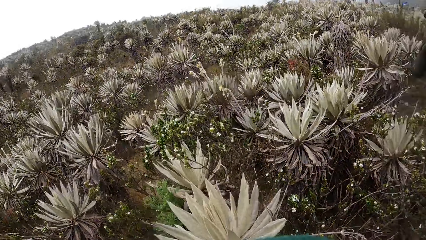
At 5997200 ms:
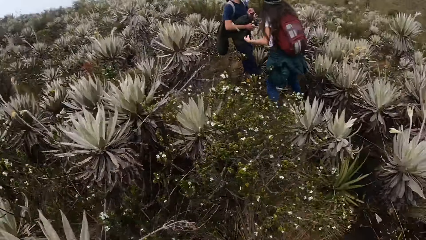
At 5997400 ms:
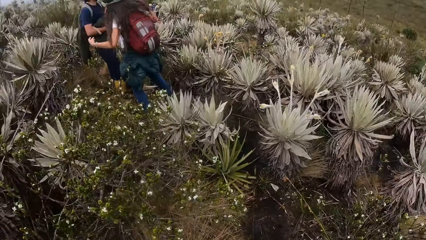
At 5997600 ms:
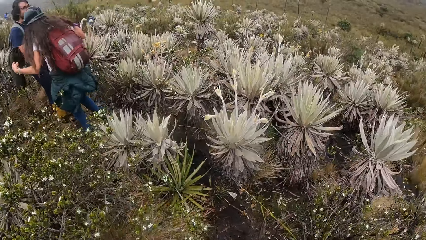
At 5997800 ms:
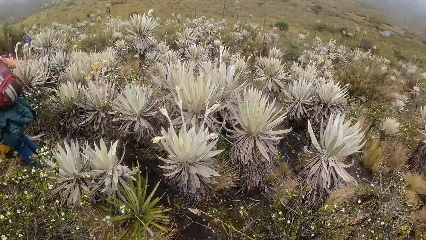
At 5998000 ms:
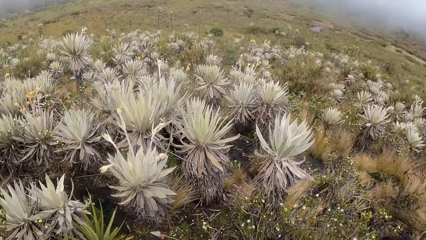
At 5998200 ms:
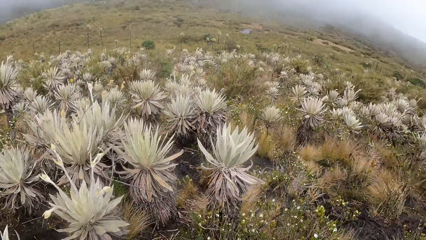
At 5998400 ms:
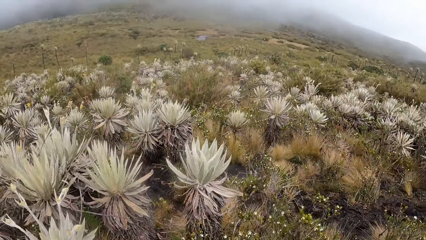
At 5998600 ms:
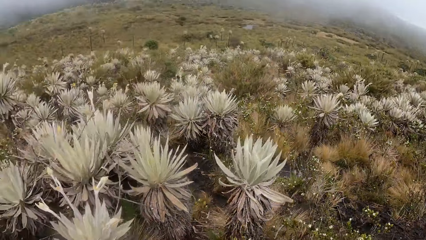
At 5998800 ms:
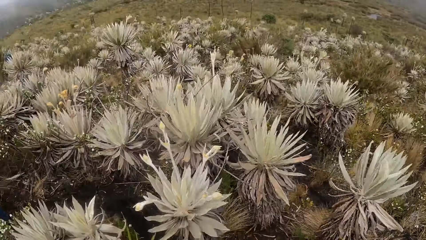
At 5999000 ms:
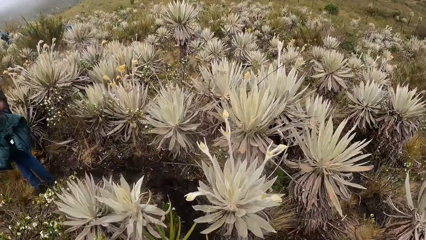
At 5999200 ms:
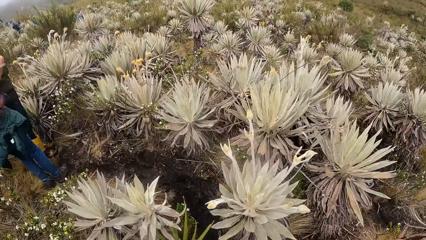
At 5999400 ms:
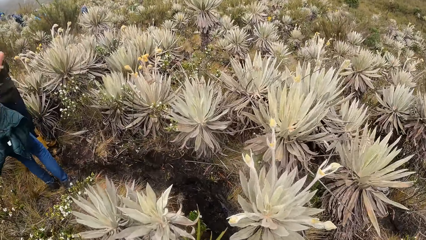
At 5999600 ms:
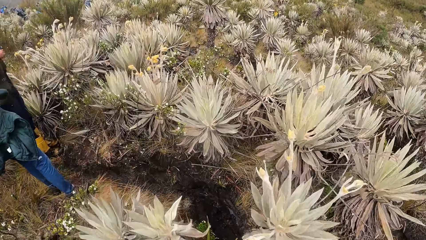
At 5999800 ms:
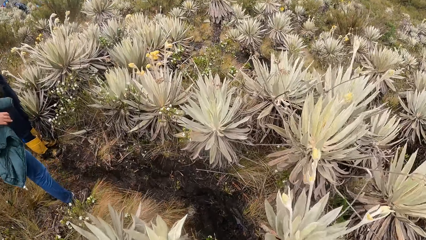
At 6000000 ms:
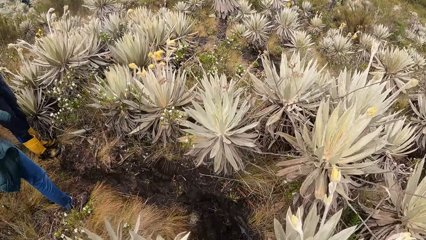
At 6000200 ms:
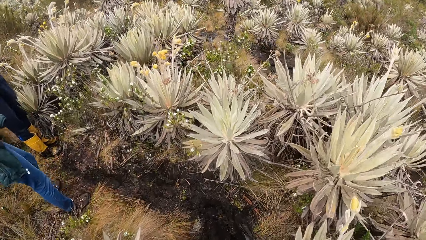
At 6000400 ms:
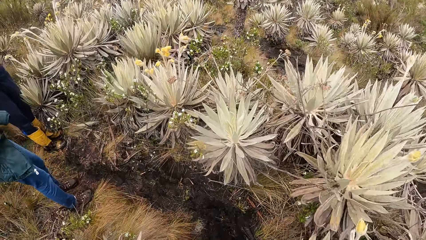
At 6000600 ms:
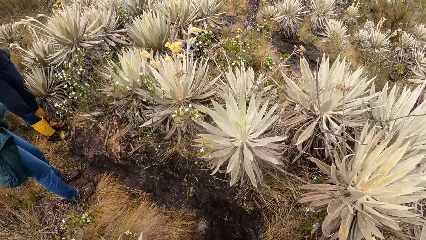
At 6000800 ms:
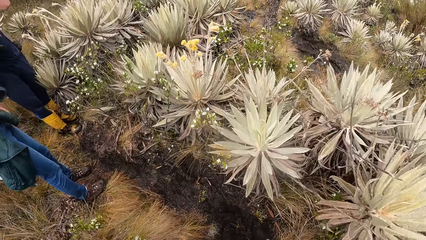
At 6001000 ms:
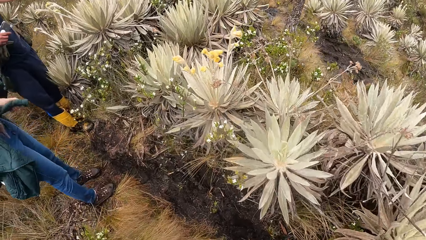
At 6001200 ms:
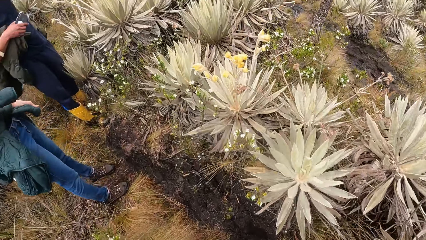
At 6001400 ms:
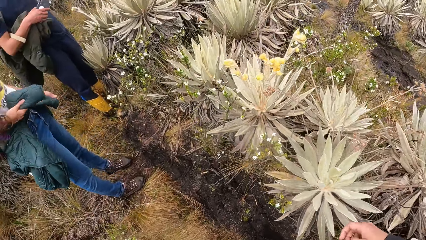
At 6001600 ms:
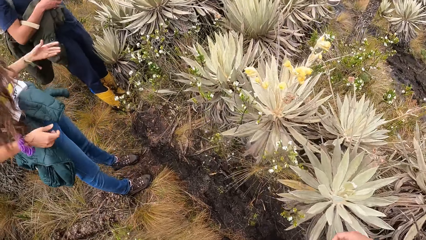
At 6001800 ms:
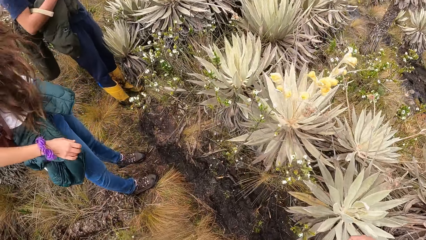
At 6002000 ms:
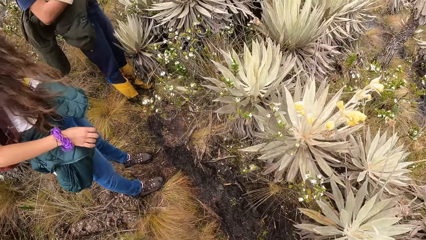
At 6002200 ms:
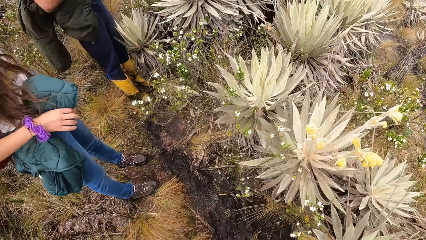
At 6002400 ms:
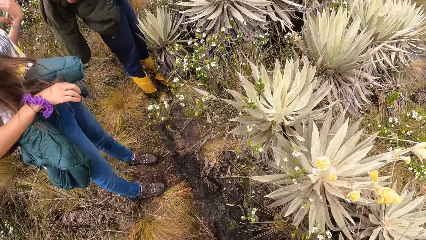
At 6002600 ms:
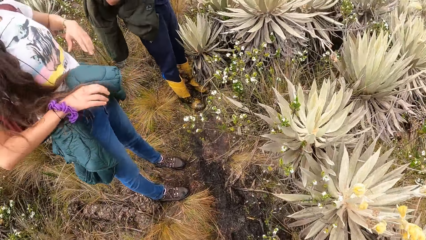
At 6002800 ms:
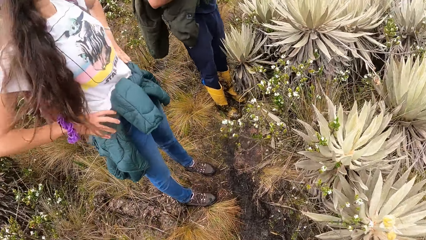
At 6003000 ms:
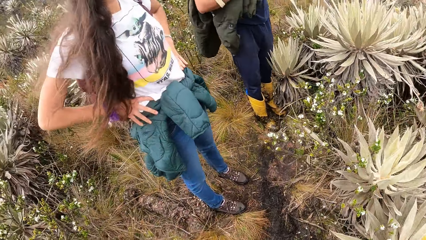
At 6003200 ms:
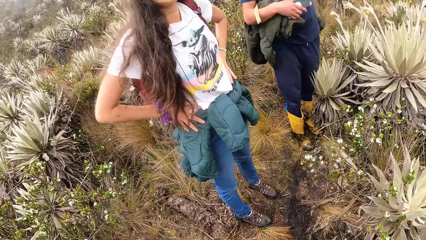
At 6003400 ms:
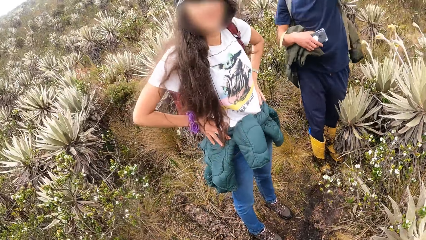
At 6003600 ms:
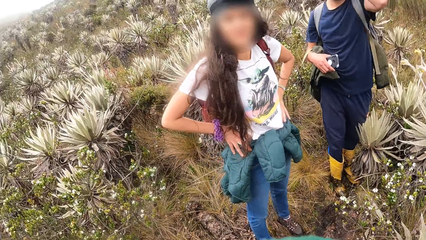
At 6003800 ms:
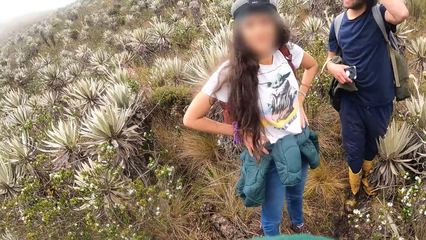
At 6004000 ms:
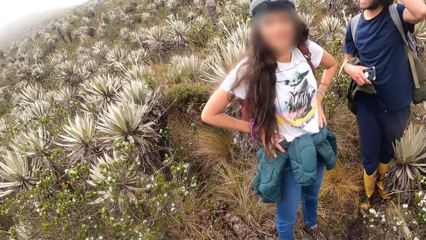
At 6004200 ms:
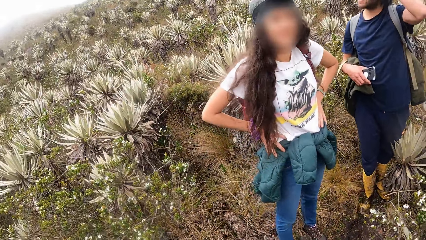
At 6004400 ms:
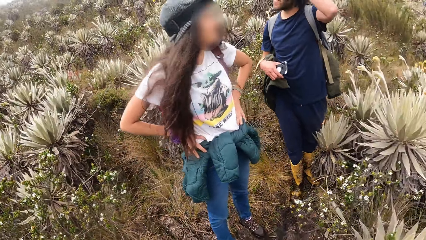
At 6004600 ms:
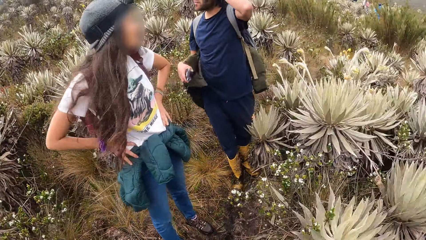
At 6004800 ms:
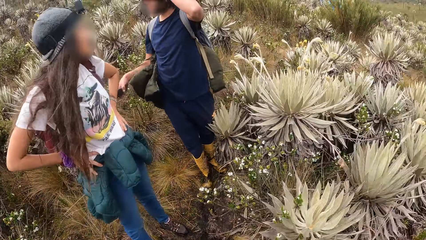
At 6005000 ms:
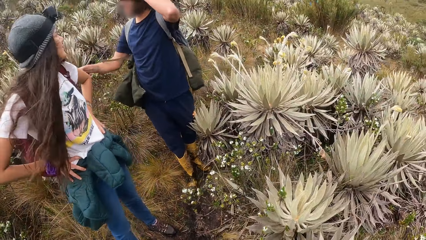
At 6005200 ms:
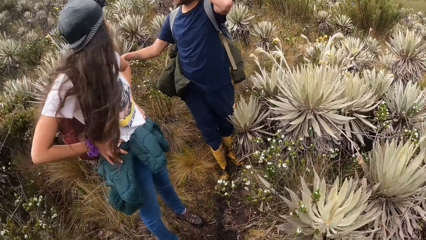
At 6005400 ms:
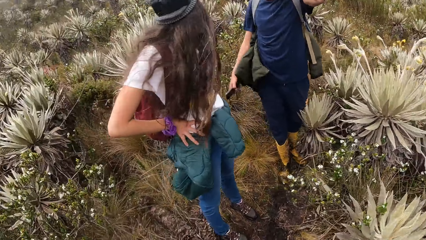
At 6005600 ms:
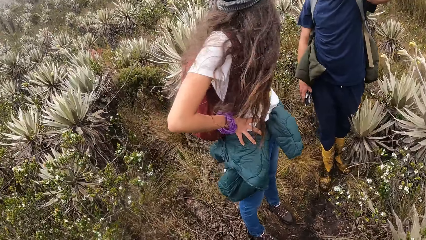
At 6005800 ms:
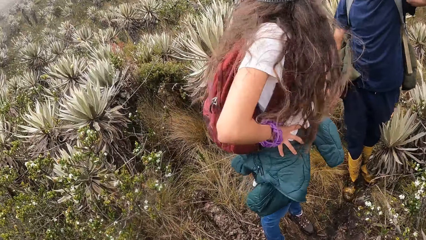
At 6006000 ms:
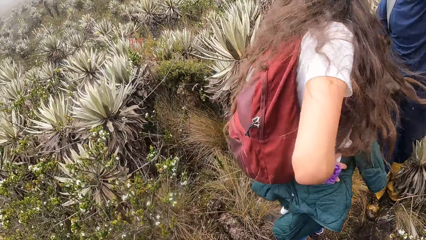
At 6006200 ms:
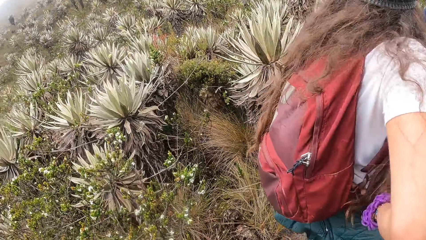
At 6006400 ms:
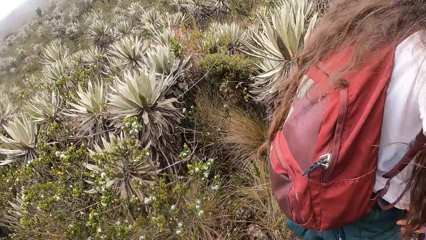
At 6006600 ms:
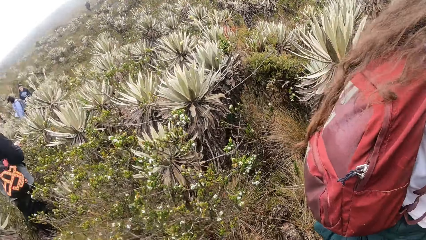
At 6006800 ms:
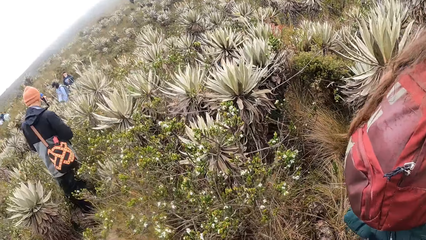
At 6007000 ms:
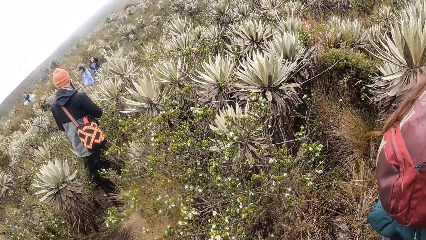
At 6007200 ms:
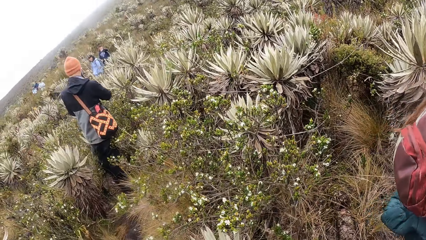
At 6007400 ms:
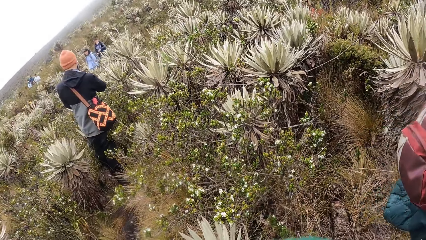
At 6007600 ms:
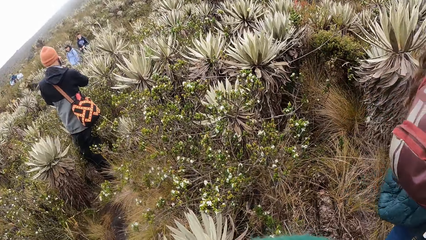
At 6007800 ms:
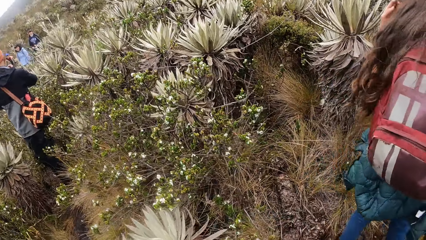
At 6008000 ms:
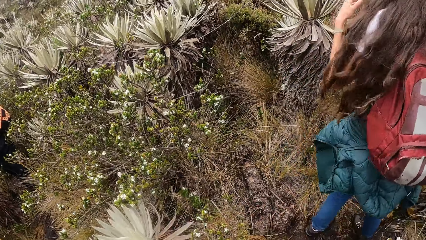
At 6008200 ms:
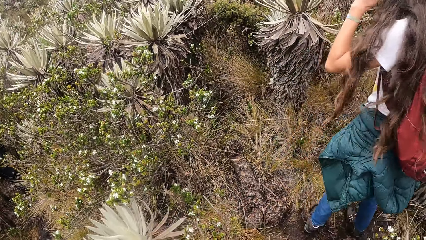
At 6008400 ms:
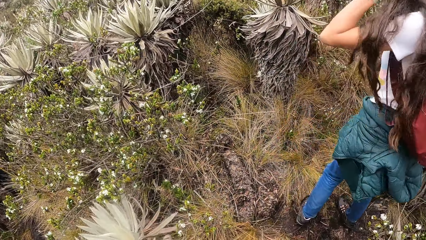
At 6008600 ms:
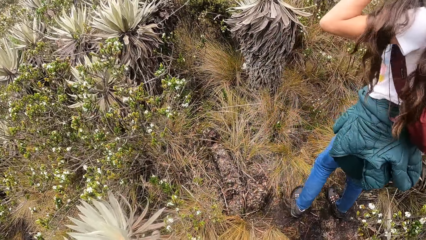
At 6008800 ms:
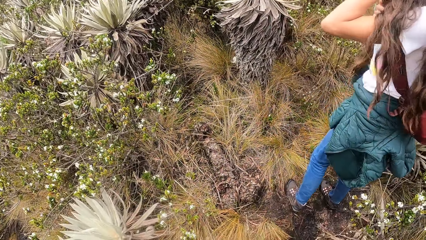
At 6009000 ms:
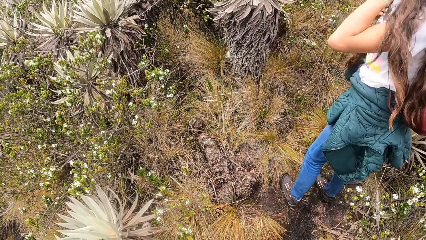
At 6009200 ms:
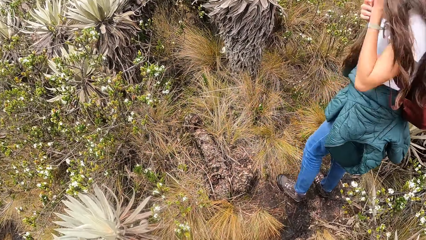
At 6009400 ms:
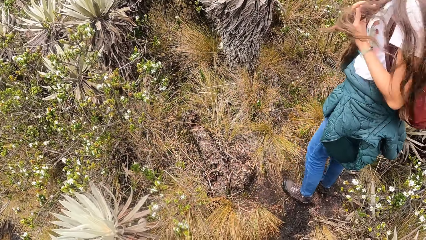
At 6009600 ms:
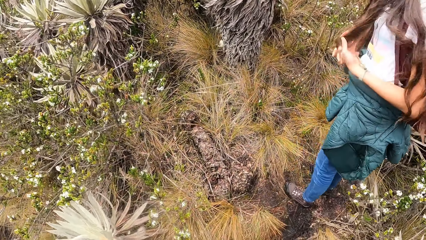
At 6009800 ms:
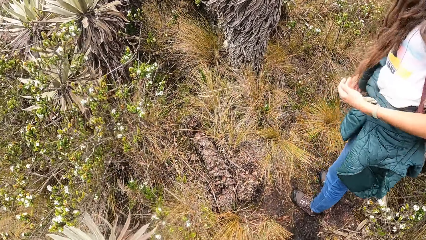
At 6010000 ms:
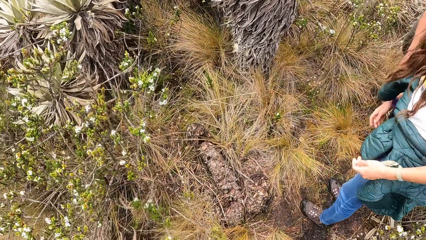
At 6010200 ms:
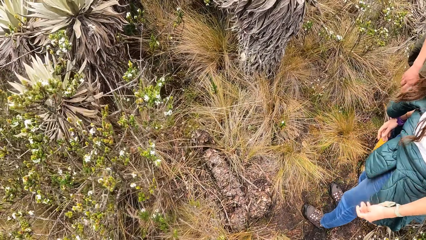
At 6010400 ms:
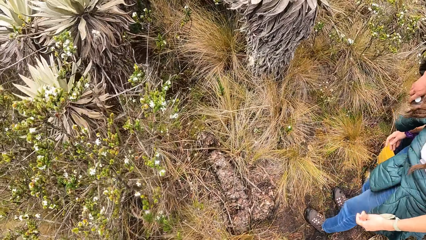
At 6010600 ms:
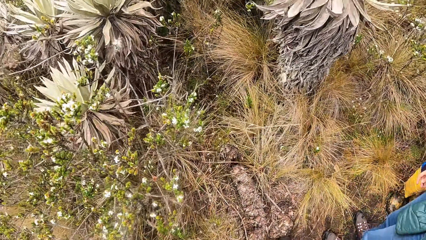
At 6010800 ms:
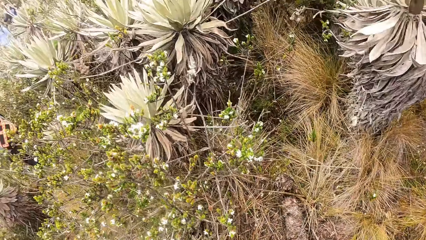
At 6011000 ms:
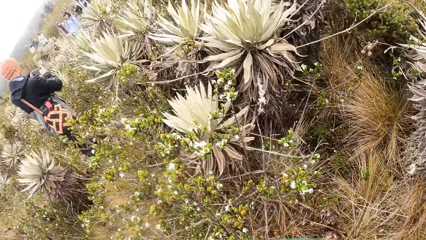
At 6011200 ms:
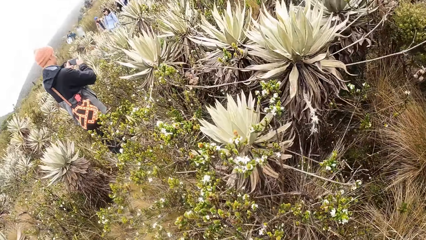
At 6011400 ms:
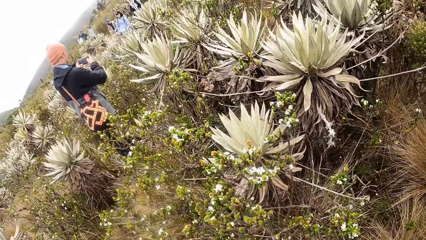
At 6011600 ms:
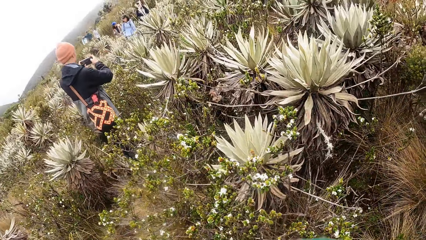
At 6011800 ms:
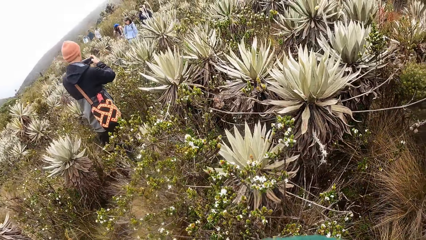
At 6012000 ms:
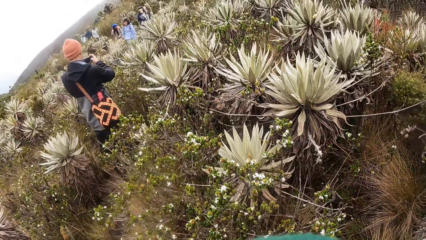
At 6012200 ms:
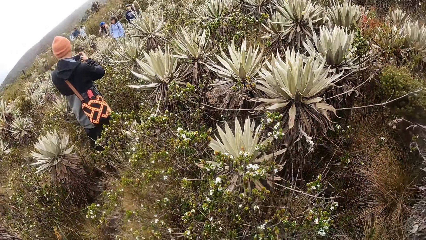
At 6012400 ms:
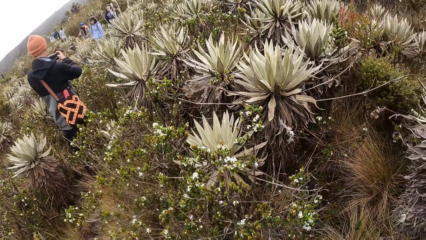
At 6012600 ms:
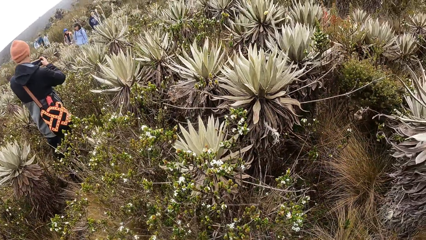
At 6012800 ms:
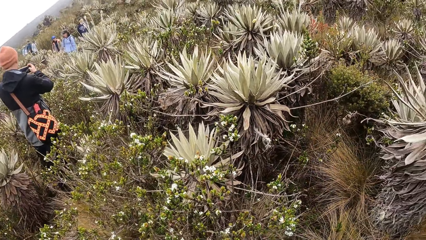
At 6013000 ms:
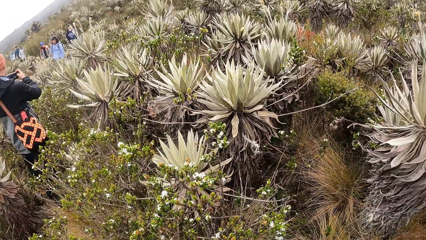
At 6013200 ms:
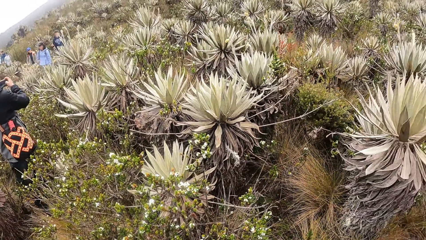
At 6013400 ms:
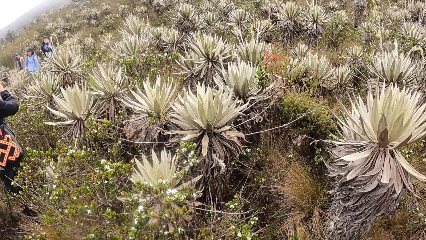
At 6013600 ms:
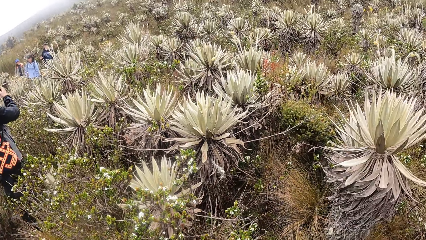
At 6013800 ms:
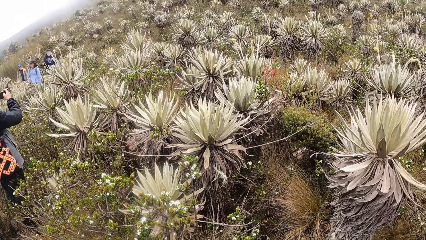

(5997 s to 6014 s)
The woman tightens her jacket around her waist with both hands. The man adjusts his hair with his left hand. The woman interacts with the camera wearer. The woman places both hands on her waist. The man interacts with the camera wearer and the woman.
